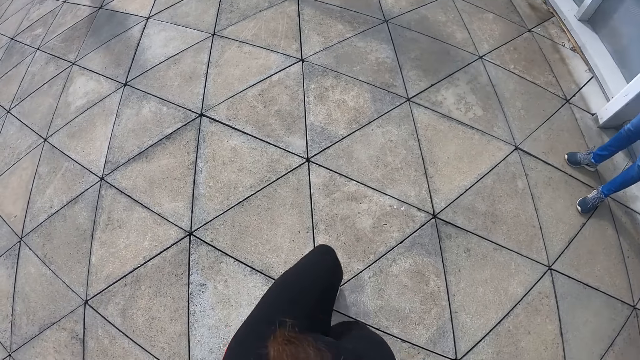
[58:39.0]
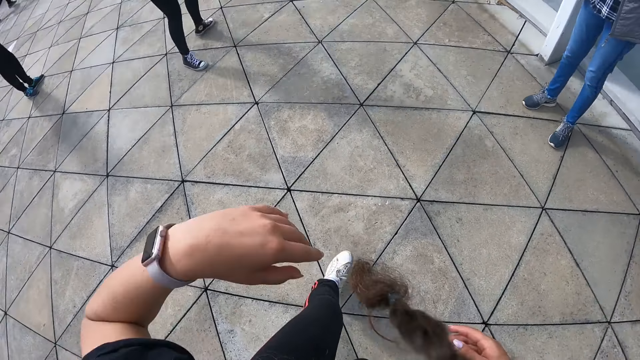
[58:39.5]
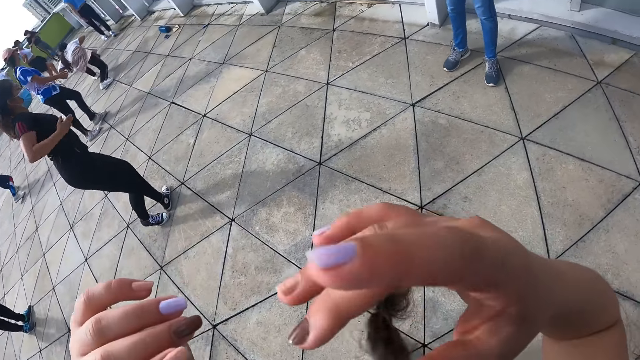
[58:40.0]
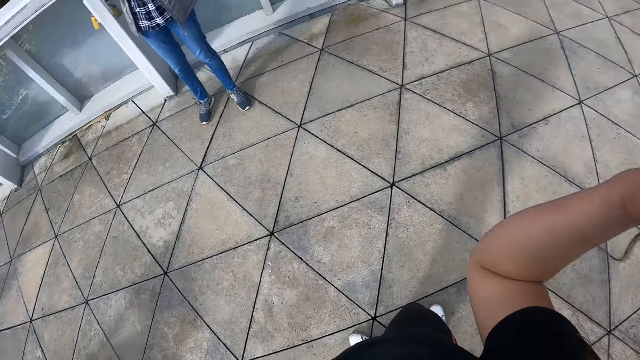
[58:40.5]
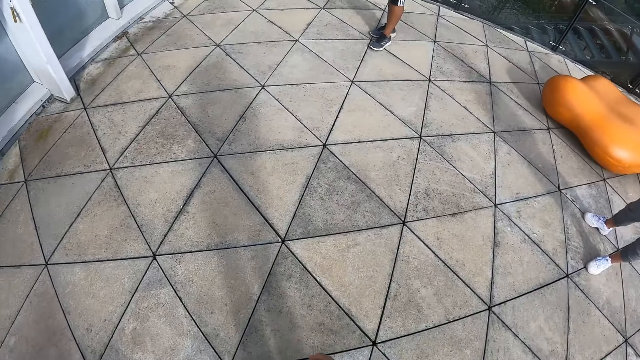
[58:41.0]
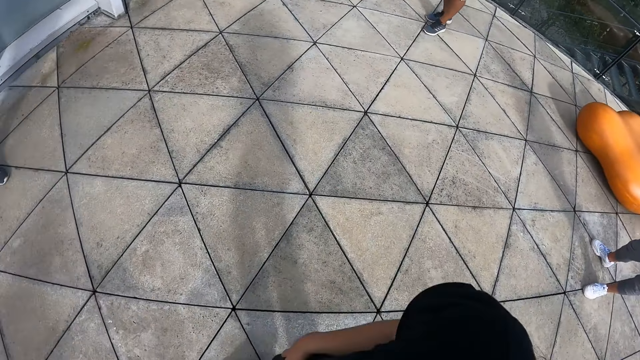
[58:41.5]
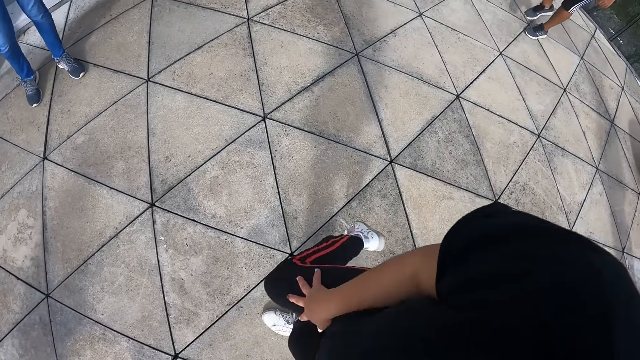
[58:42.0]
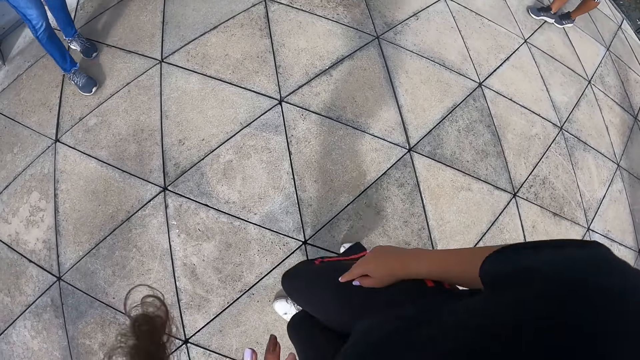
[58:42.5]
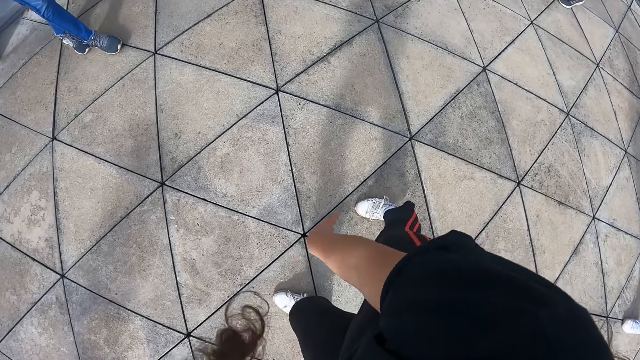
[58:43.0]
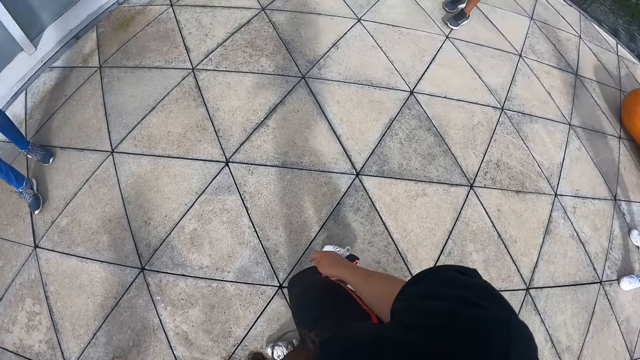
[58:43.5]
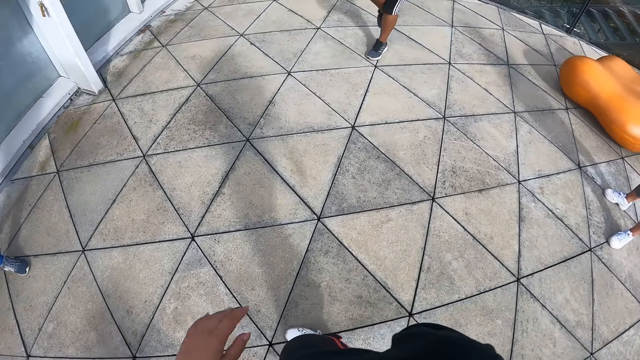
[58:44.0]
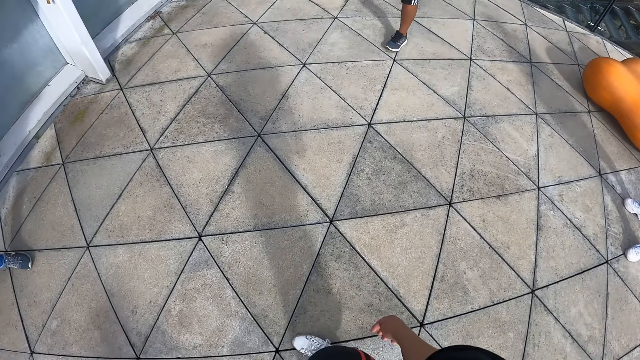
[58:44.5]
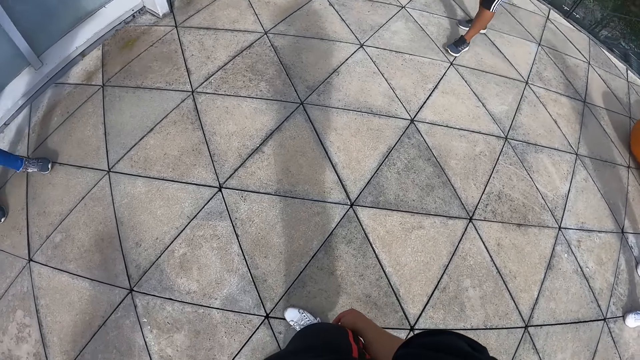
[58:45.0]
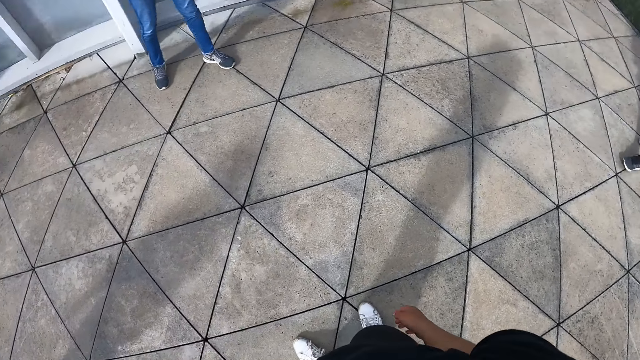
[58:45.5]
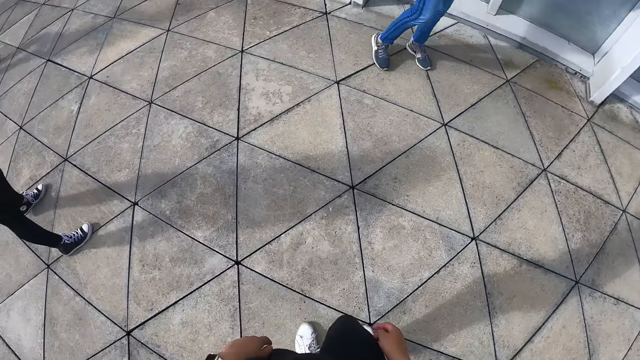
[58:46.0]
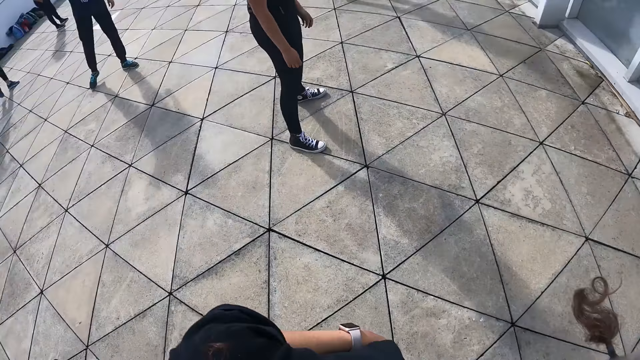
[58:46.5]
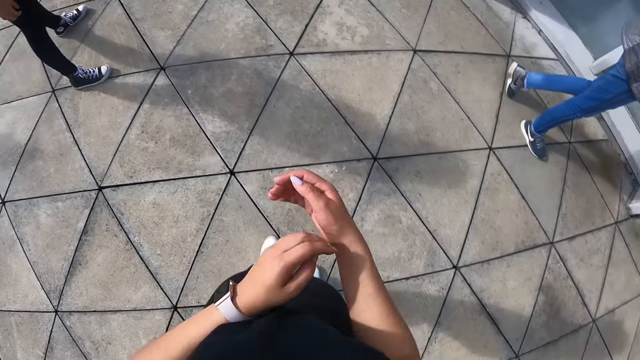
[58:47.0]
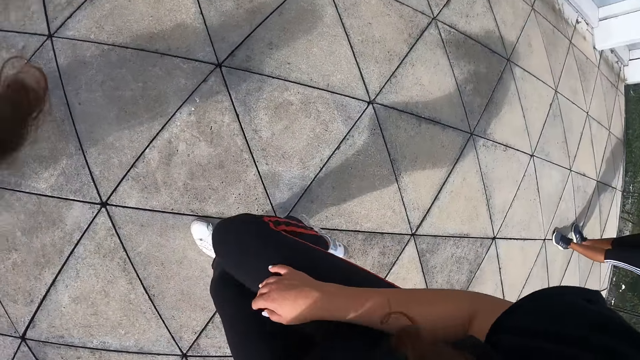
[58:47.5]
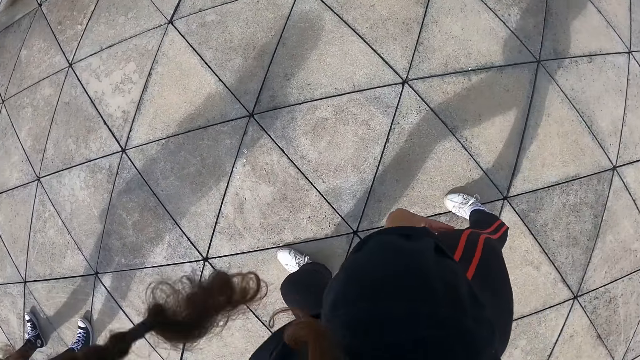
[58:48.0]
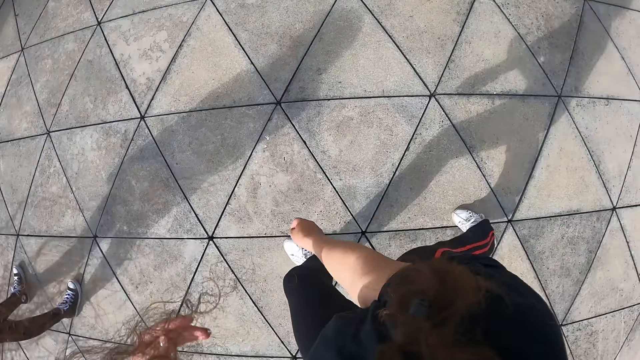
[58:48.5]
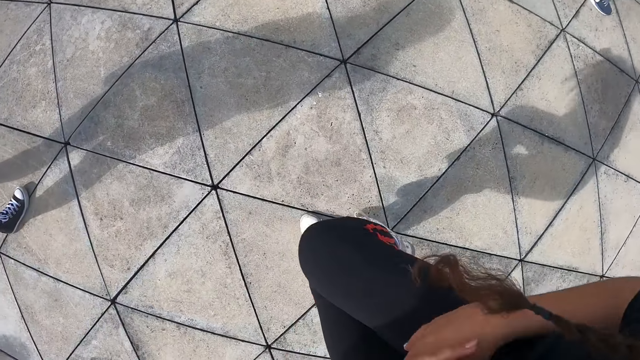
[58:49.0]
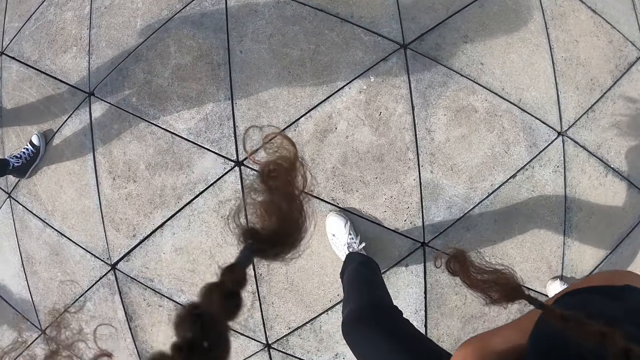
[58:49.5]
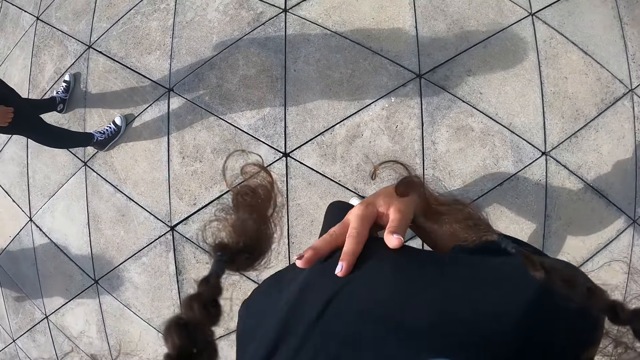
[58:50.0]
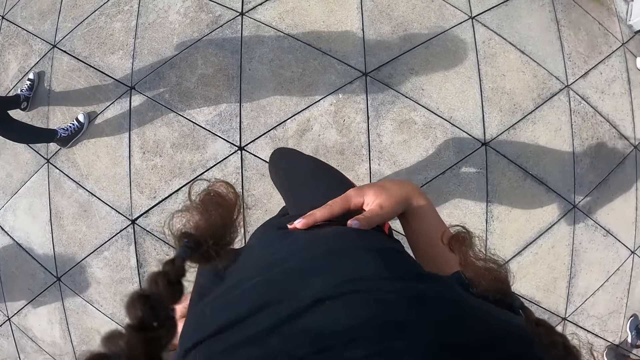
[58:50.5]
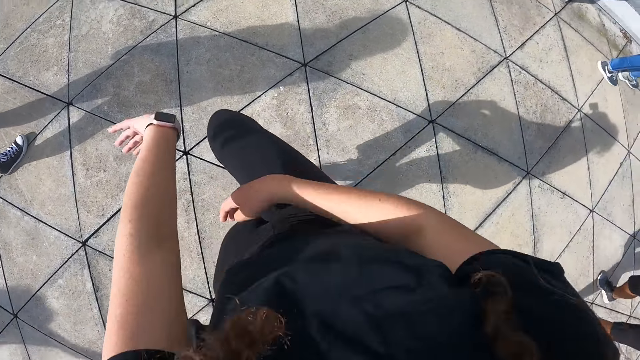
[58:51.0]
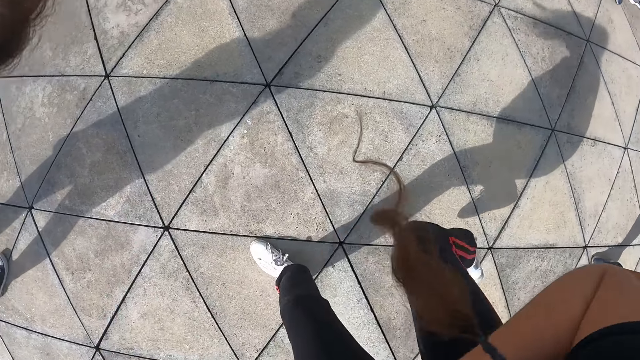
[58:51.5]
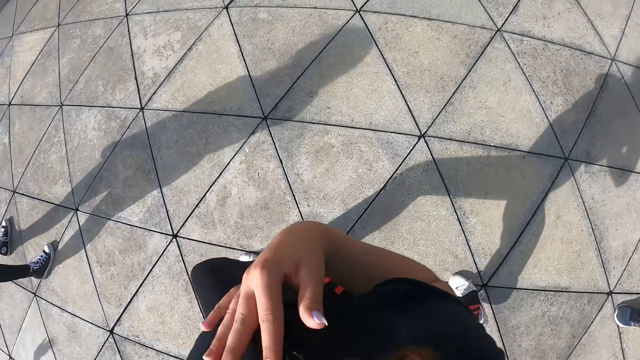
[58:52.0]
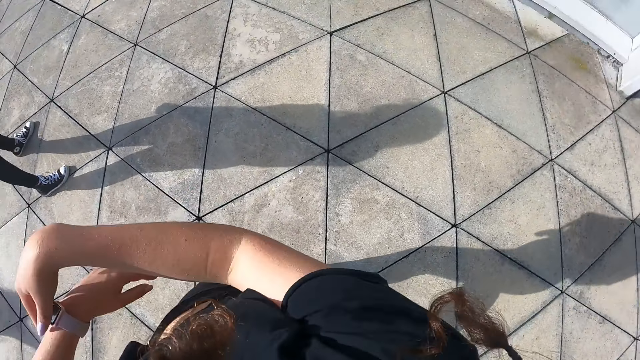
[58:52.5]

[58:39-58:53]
The camera wearer stretches. They dance.

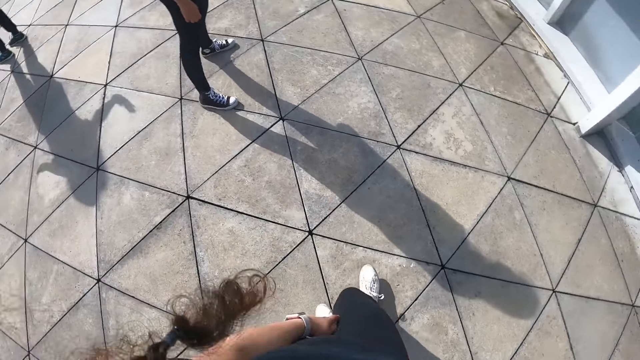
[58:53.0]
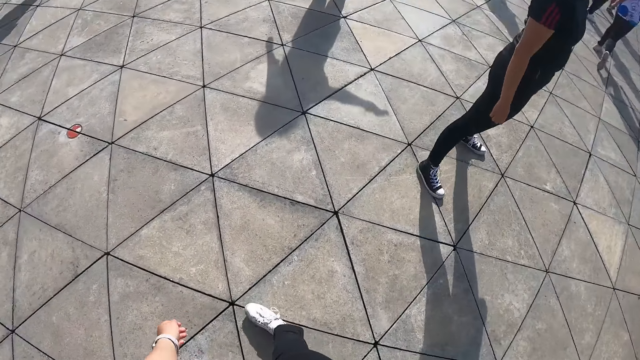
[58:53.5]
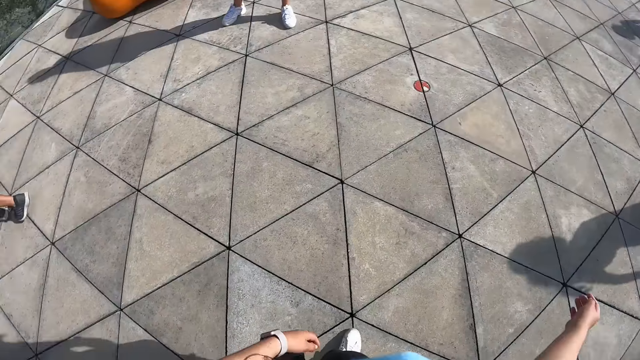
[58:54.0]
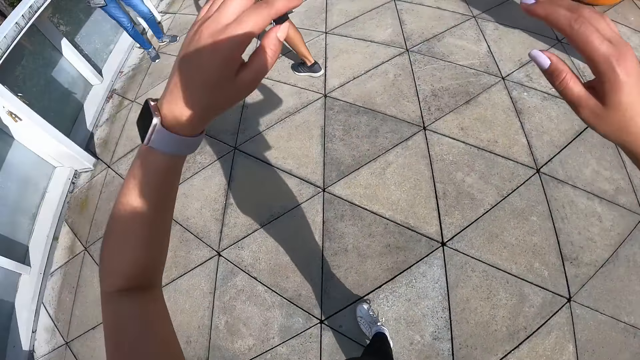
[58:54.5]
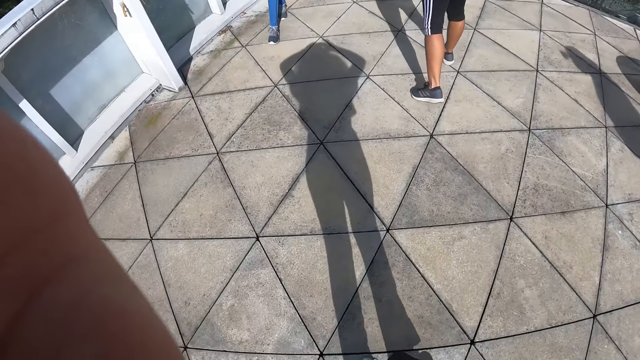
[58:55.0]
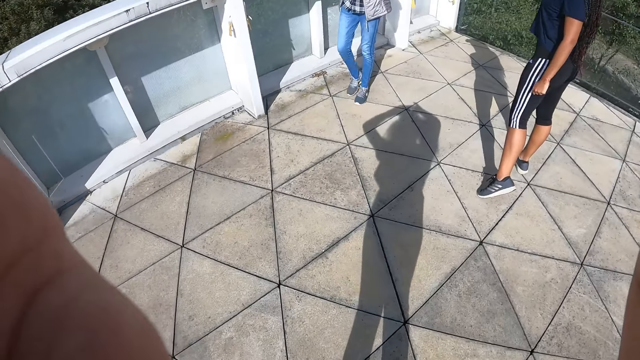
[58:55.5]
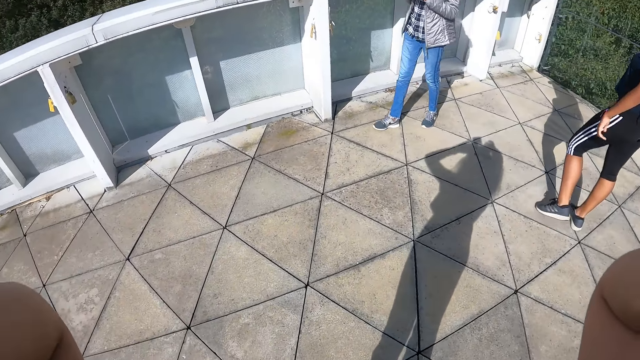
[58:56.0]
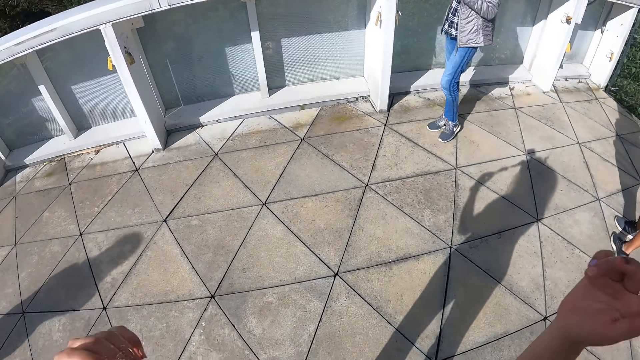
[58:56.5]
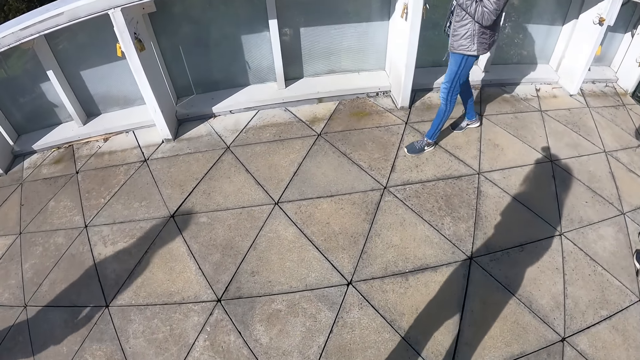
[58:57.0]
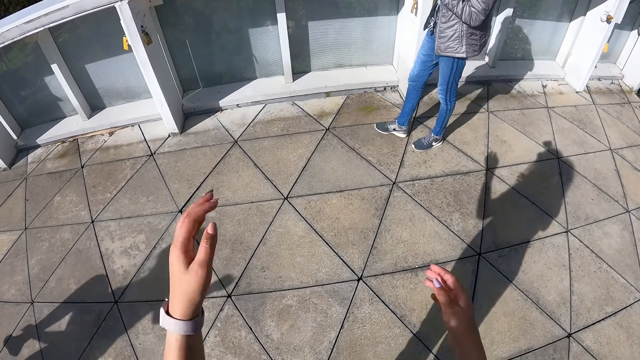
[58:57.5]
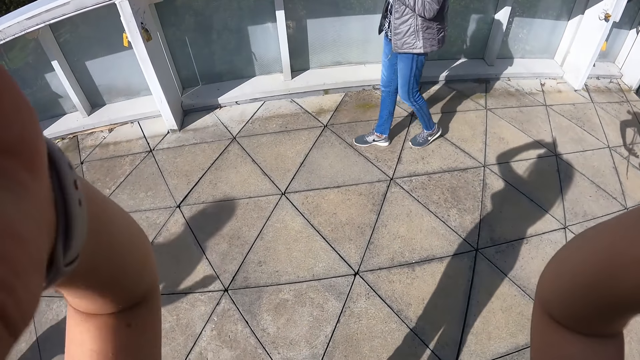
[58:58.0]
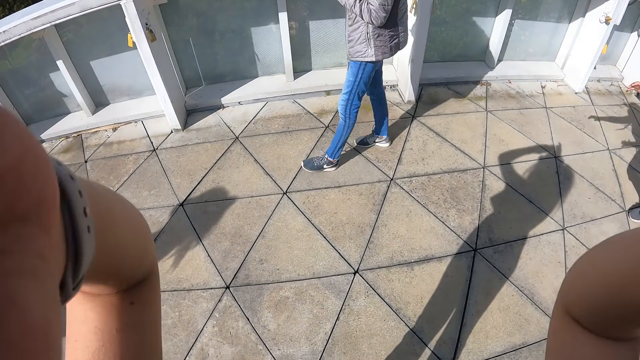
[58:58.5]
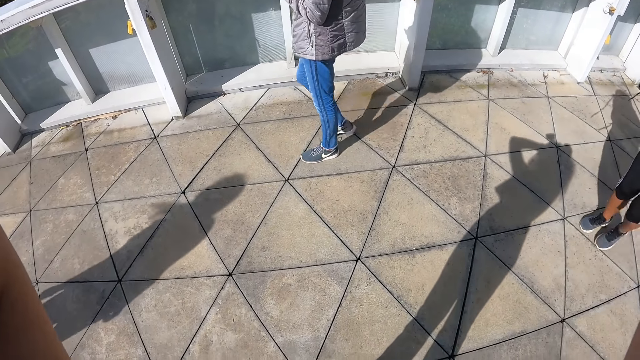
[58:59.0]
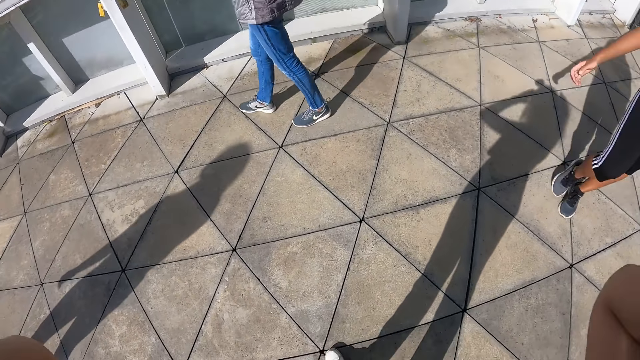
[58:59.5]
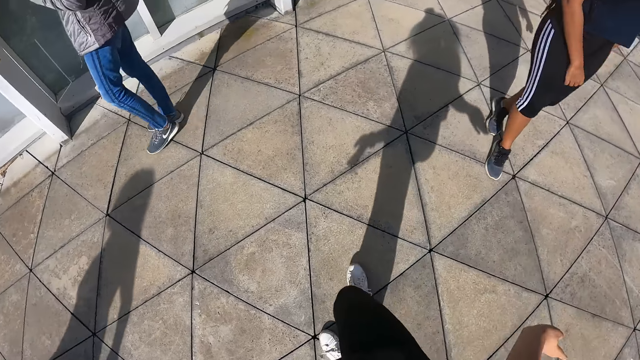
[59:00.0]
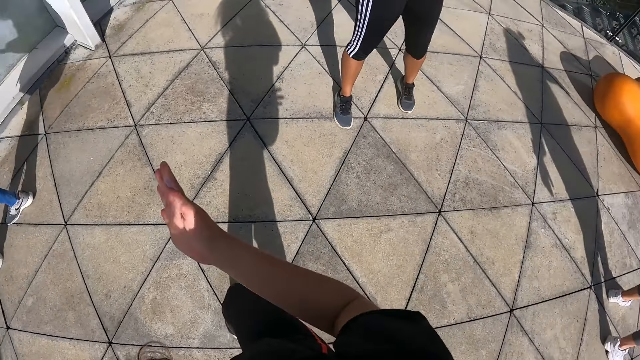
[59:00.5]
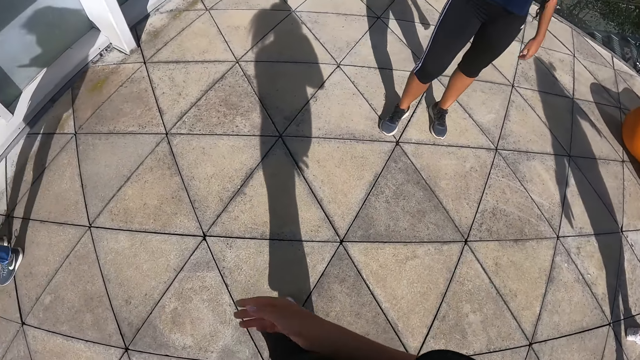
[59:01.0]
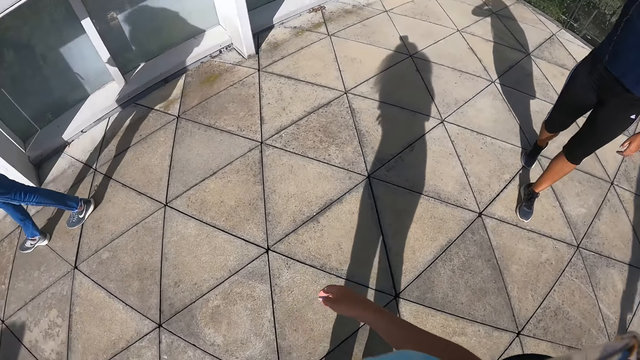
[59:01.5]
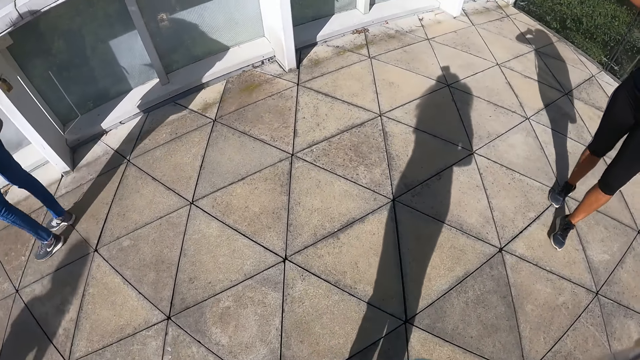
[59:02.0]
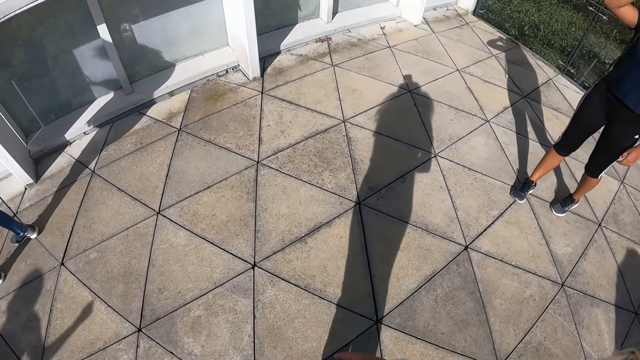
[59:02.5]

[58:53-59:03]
The camera wearer touches a camera on her head with both hands. She handles the camera.
